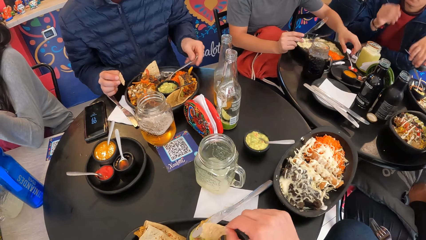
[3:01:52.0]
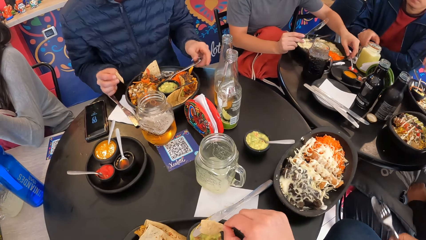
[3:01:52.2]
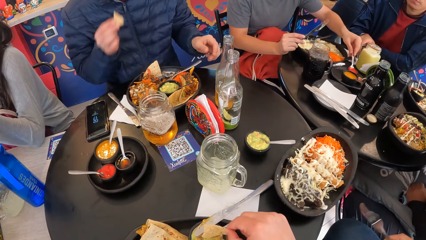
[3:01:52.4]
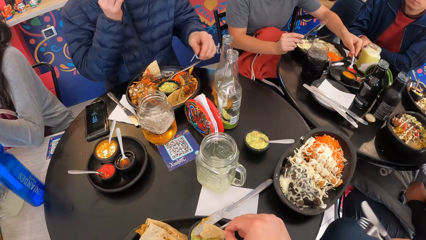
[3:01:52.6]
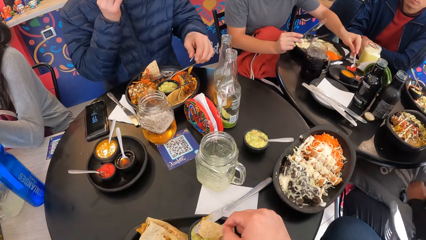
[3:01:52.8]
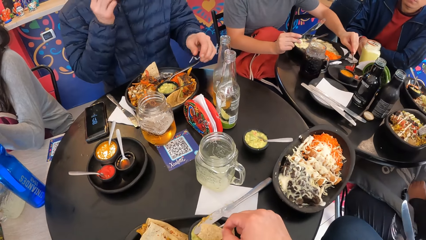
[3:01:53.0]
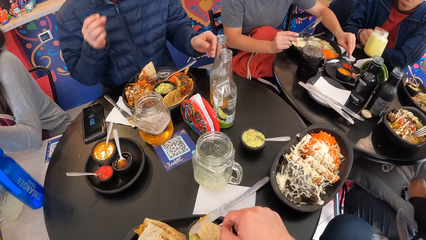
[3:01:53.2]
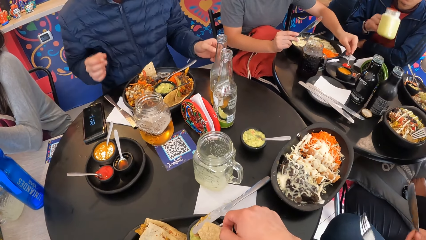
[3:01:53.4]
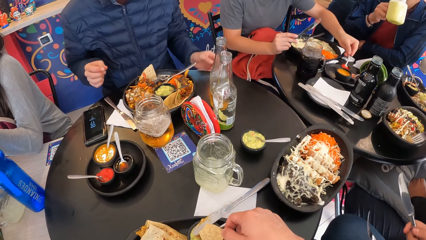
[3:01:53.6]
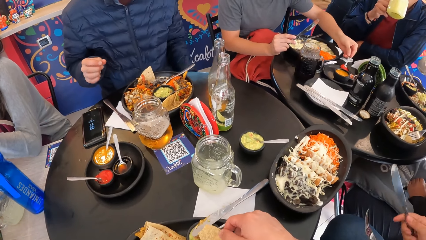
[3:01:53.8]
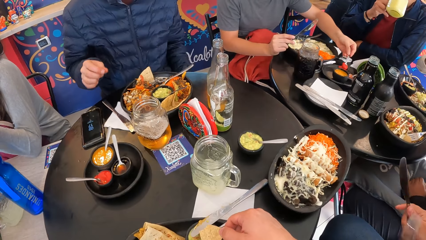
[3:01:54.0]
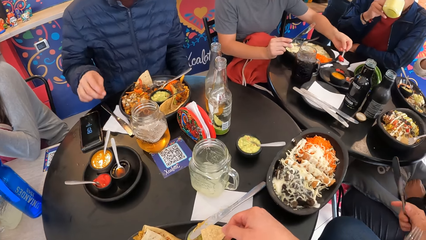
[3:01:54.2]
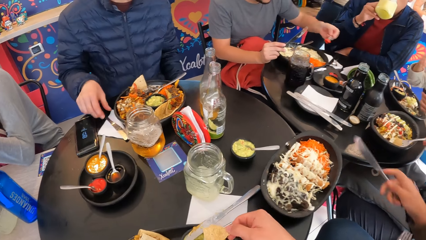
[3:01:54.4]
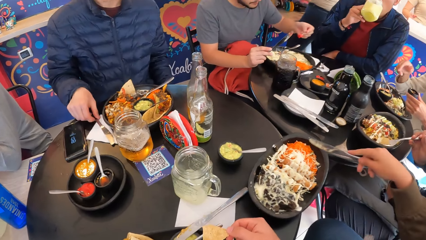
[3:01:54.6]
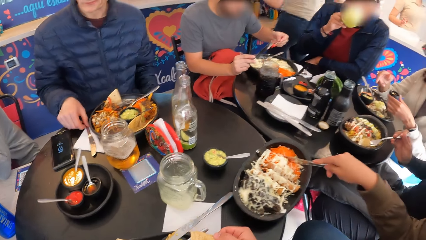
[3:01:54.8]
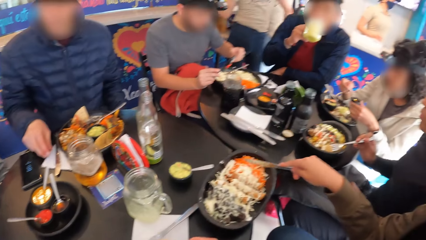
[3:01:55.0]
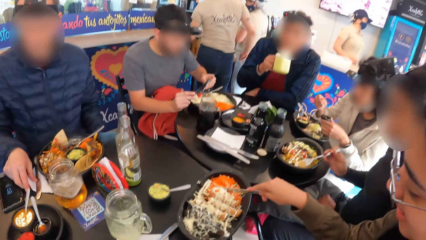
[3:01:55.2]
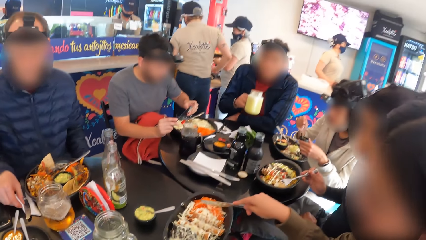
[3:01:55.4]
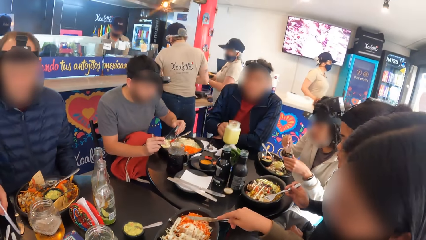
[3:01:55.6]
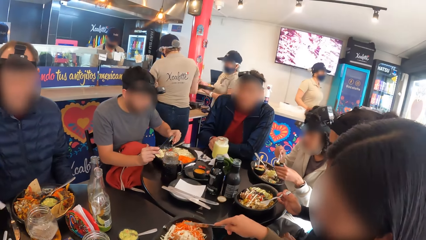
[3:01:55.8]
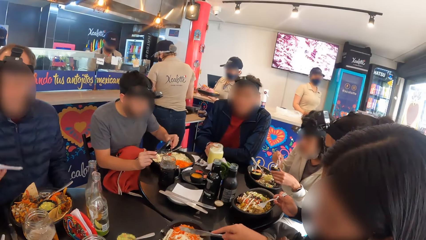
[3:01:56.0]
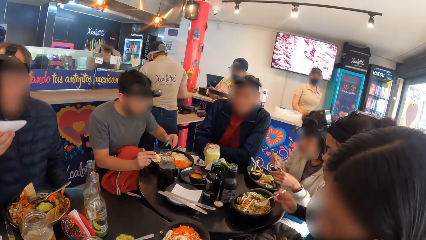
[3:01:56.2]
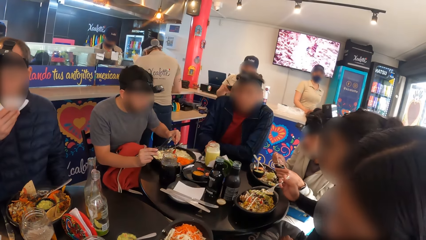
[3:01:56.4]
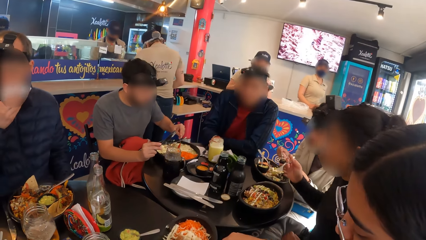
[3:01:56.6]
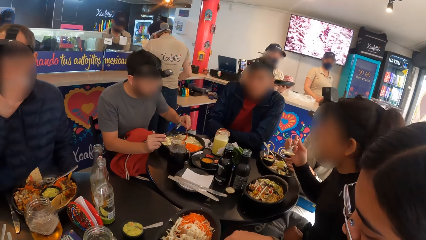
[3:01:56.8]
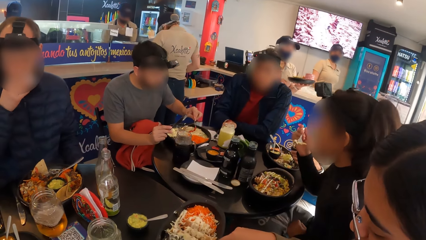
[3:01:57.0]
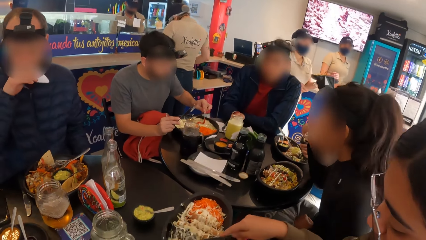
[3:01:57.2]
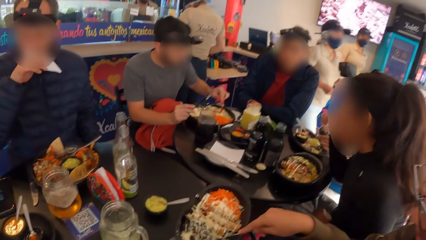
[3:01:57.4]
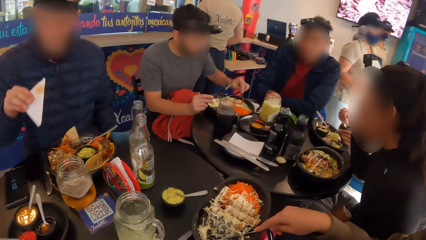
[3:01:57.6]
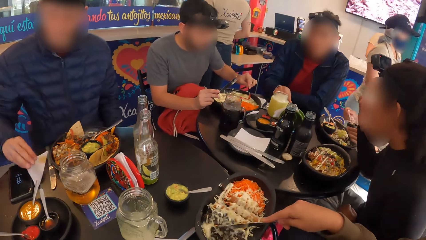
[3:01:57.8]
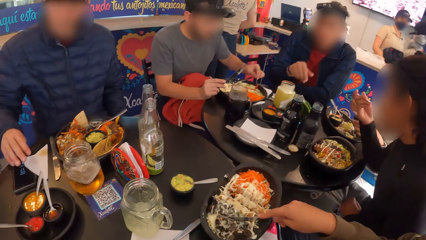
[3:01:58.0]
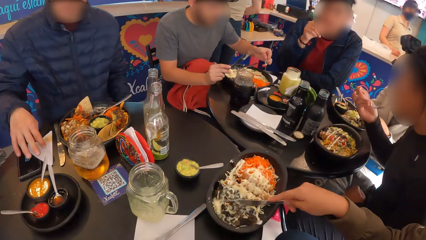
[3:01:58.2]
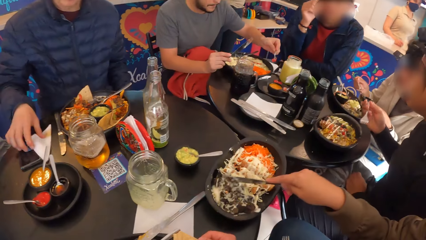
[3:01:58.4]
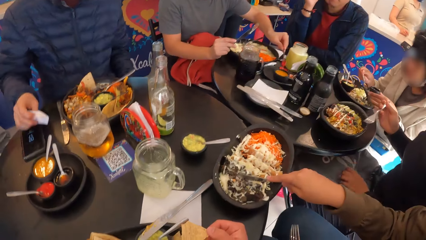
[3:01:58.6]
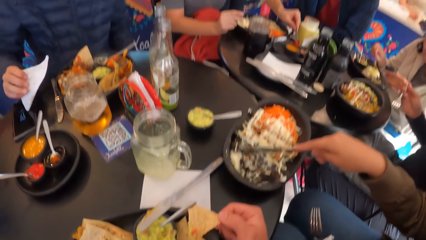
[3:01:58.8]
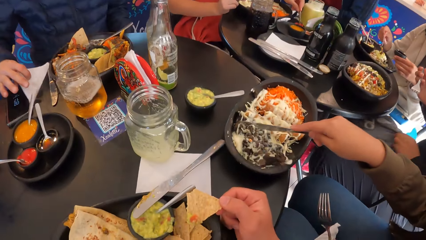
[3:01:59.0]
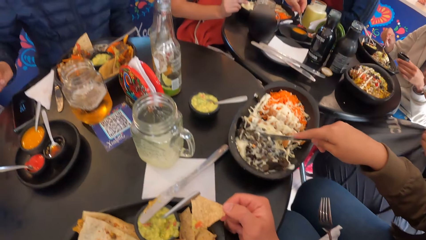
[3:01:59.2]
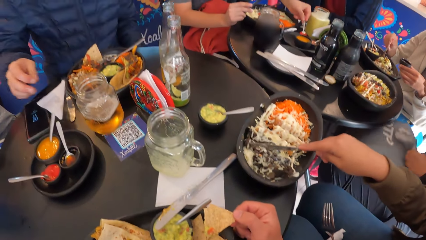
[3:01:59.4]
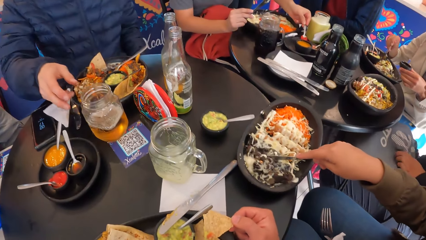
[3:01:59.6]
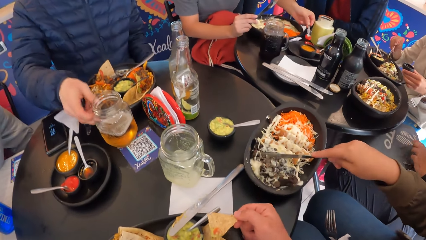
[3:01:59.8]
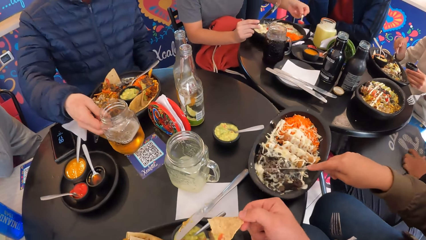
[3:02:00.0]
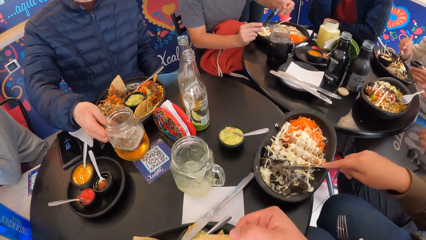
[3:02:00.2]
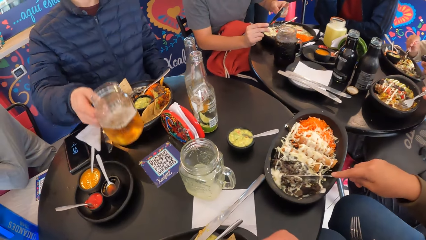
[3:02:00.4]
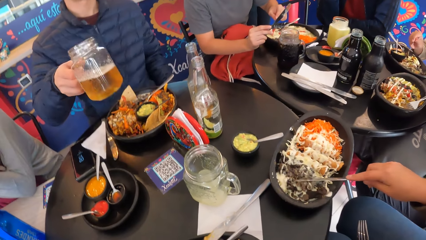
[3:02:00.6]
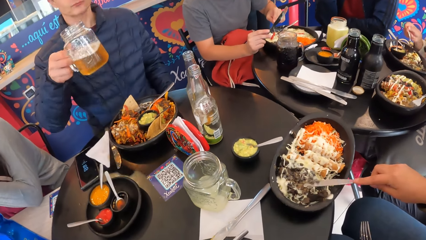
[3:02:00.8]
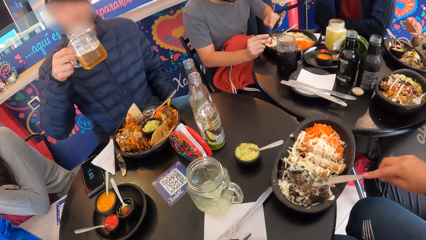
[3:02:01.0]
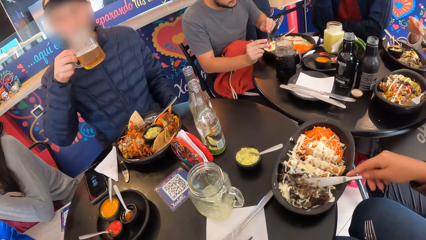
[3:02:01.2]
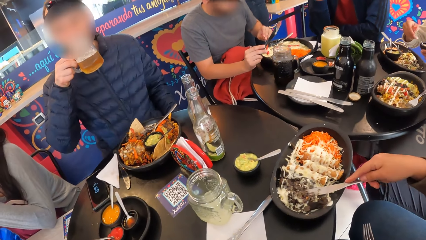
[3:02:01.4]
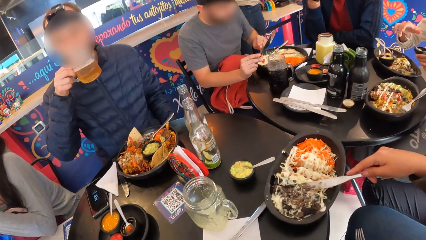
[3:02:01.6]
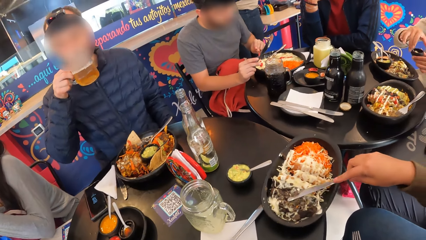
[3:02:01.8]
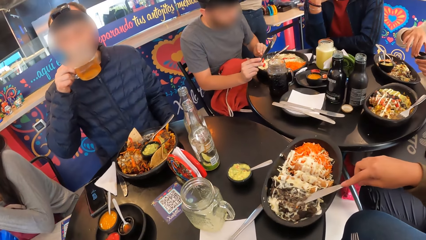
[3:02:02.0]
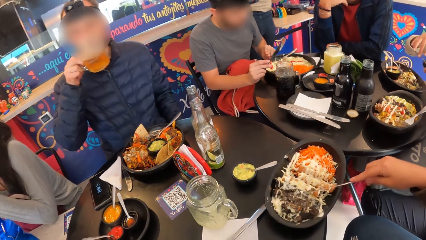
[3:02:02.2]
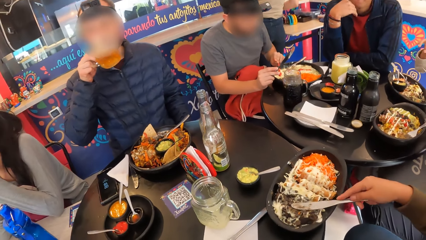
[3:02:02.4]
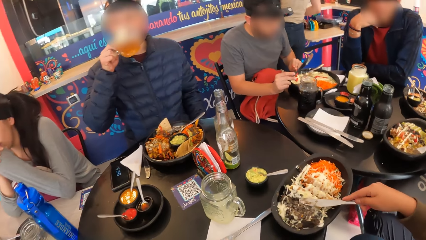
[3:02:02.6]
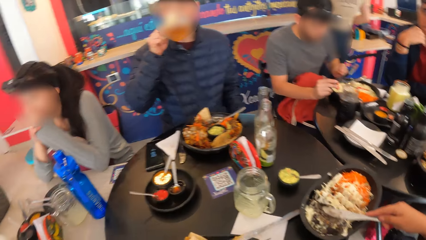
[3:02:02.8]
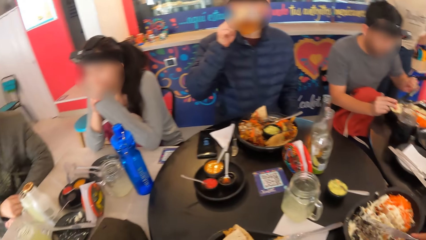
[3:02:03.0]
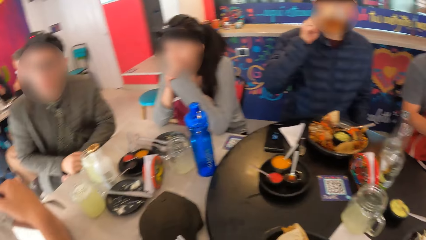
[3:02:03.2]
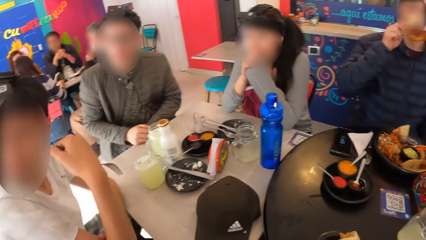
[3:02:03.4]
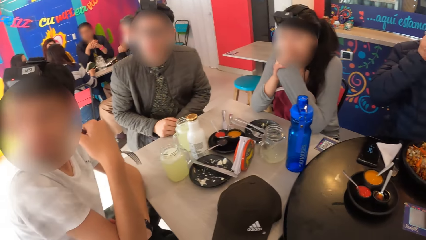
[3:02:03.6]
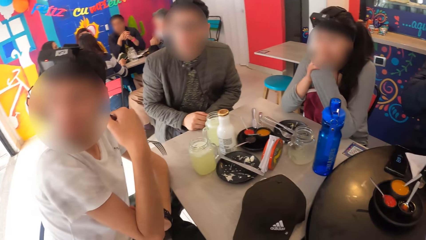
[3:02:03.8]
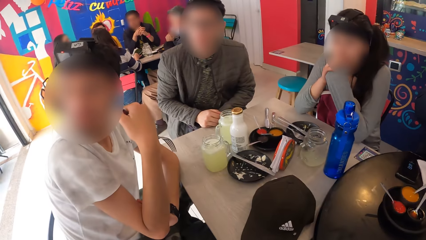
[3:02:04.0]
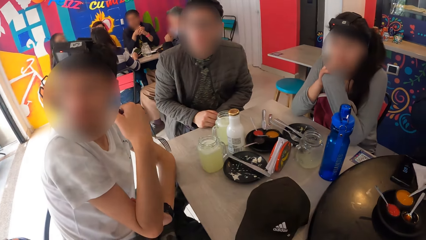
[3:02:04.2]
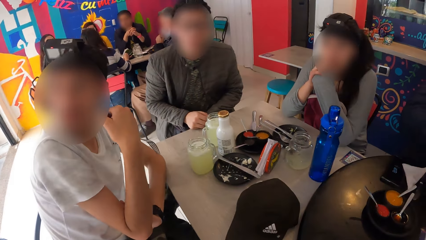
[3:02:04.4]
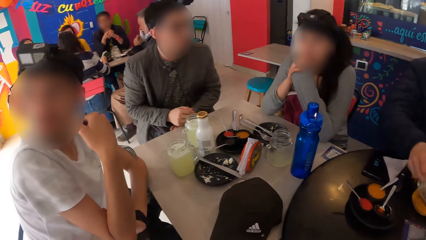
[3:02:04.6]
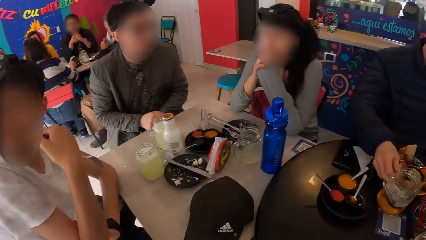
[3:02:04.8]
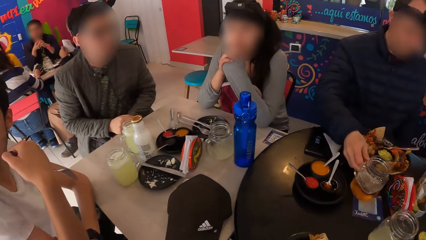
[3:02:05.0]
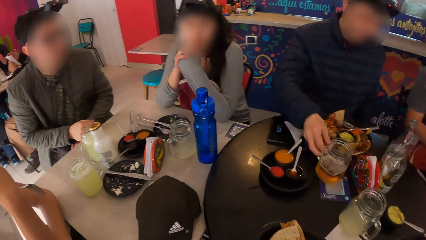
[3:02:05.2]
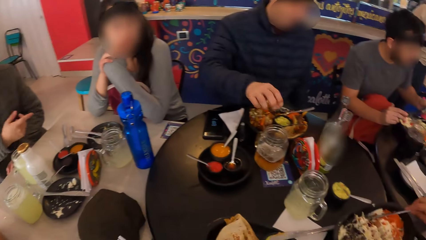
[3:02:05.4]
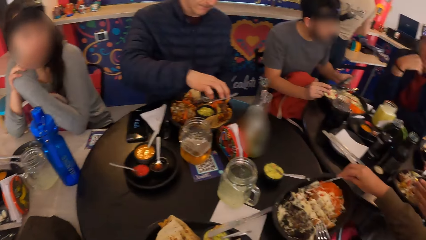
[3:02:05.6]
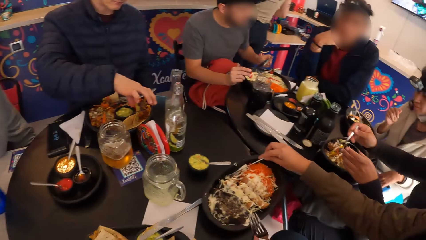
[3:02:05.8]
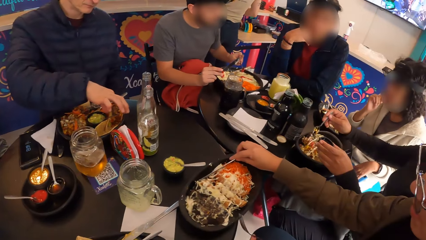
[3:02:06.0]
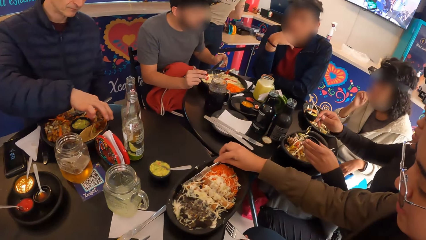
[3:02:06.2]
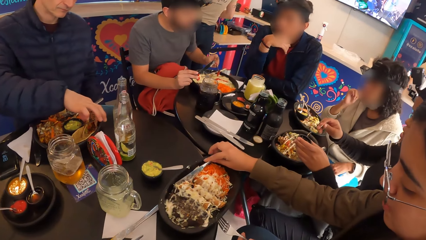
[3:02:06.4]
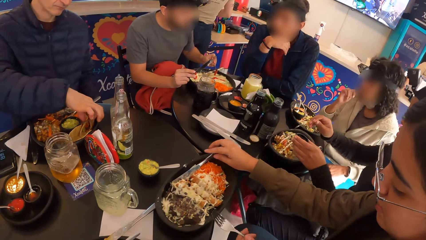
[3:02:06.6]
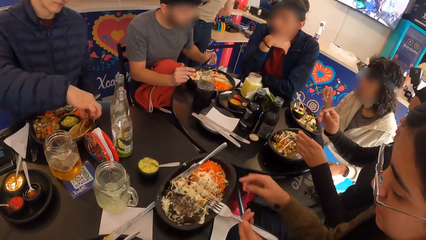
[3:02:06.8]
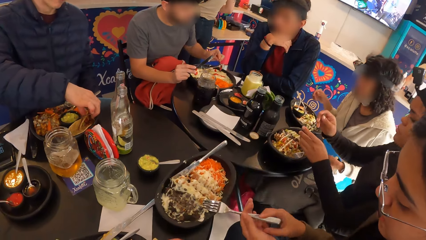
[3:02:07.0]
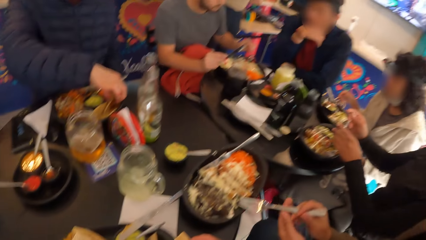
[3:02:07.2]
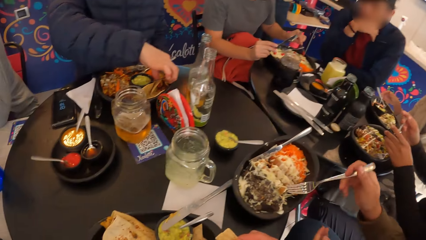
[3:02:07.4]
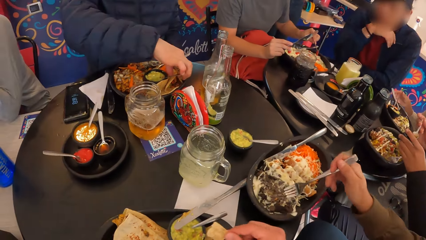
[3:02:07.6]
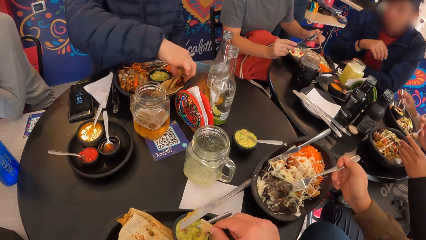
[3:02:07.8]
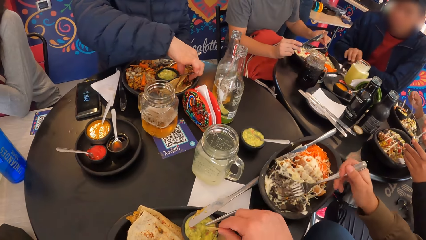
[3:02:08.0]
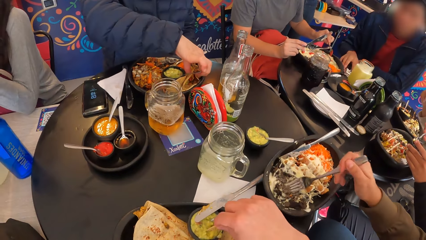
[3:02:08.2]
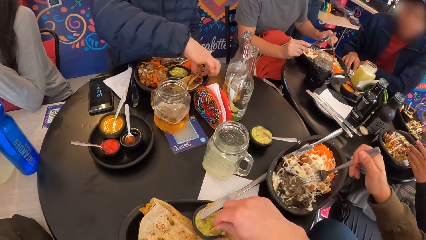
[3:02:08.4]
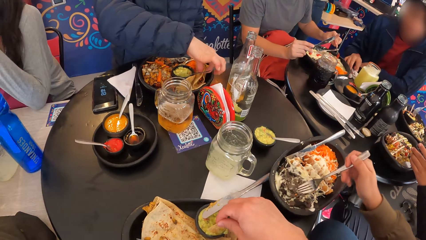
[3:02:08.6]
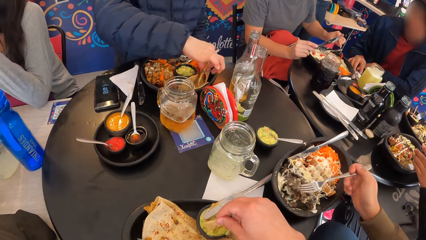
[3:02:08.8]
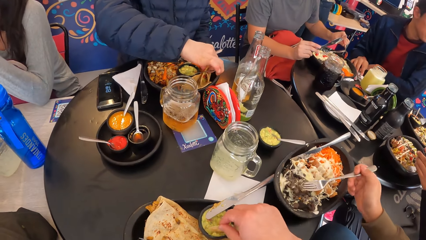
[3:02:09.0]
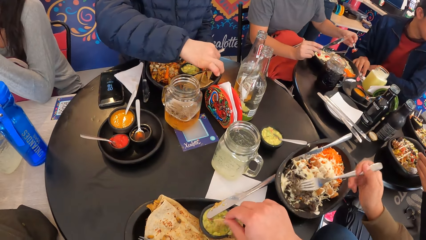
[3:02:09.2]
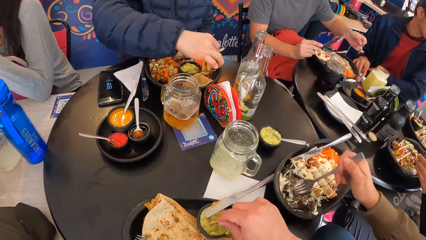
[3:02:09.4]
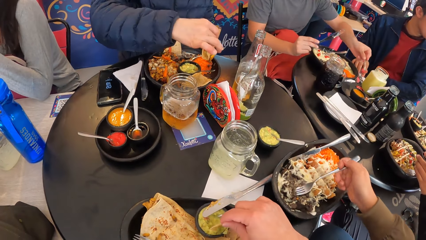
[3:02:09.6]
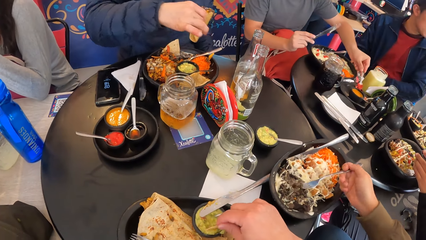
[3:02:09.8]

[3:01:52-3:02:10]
A man holds a spoon in the ketchup container on the table with his left hand. Another man picks up the glass mug of drink from the table with his right hand. A third man eats the snack in his right hand. The first man takes ketchup from the ketchup container with the spoon in his left hand. The third man picks up a tissue paper from the table with his right hand. A woman slices the meal in the plate of meal with the knife in her right hand. The first man drops ketchup from the spoon in his left hand on the meal in the plate of meal. The second man drops the glass mug of drink in his right hand on the table. The third man cleans his mouth with the tissue paper in his right hand, drops the tissue paper in his right hand on the table, picks up the glass mug of drink from the table with his right hand, and drinks from the glass mug of drink in his right hand. The camera wearer looks around the house. The third man picks up a stuffed snack in the plate of meal with his right hand. The woman drops the knife in her right hand on the plate of meal, passes the fork from her left hand to her right hand, and eats from the plate of meal with the fork in her right hand. The camera wearer picks pieces of bread from the plate.
